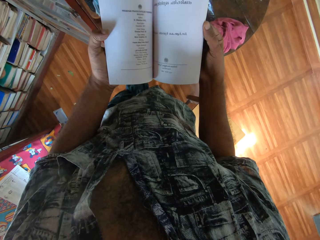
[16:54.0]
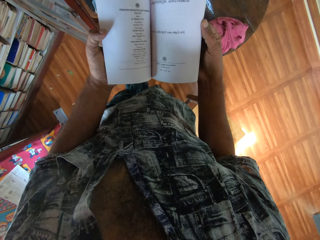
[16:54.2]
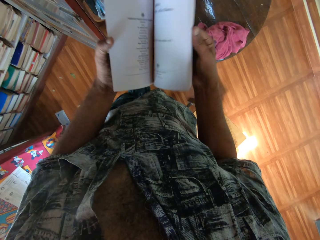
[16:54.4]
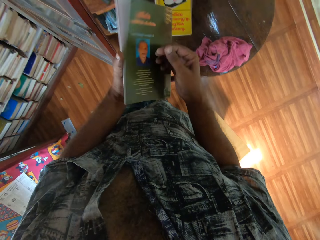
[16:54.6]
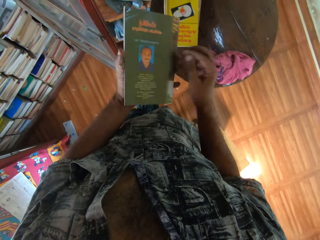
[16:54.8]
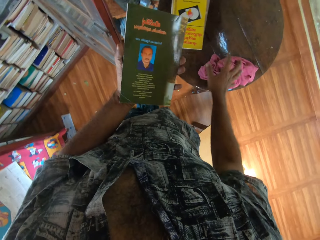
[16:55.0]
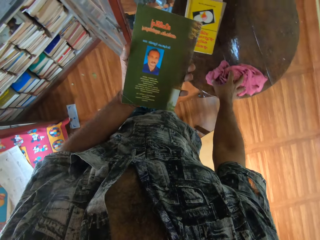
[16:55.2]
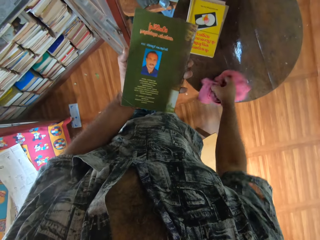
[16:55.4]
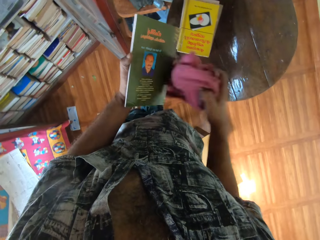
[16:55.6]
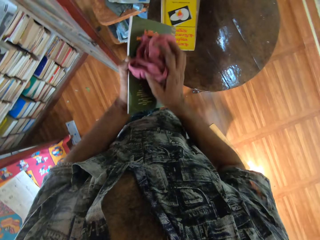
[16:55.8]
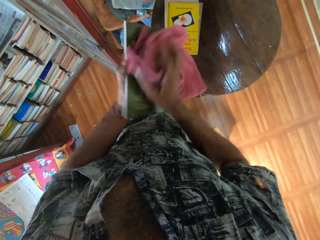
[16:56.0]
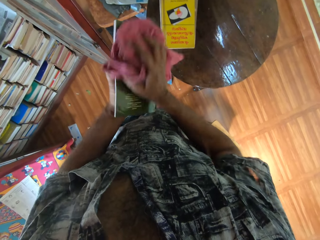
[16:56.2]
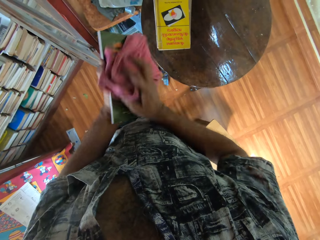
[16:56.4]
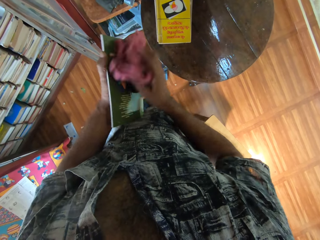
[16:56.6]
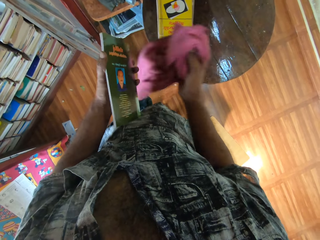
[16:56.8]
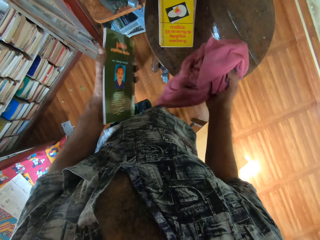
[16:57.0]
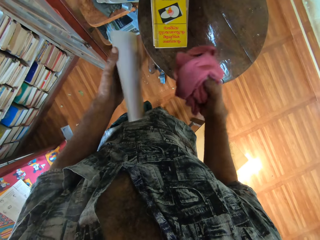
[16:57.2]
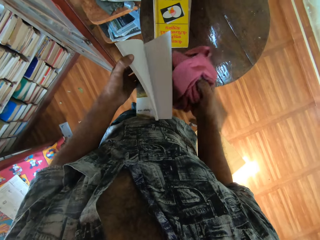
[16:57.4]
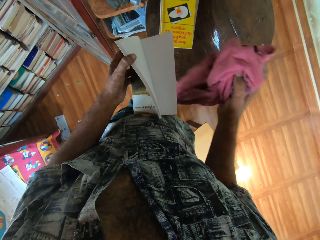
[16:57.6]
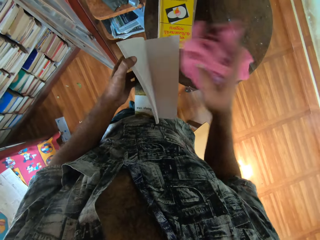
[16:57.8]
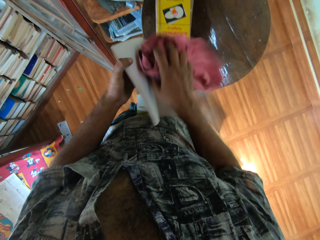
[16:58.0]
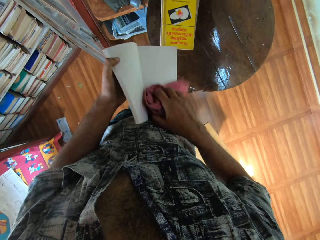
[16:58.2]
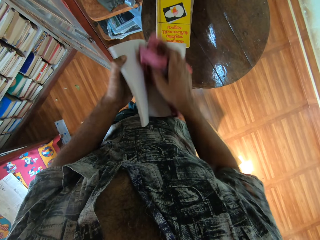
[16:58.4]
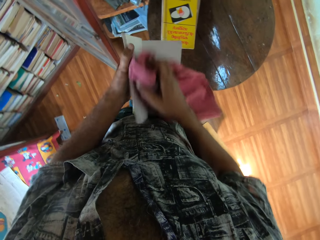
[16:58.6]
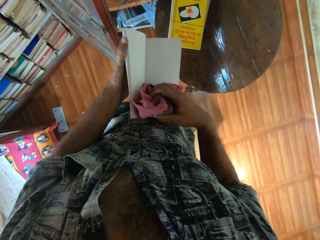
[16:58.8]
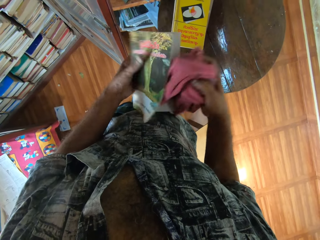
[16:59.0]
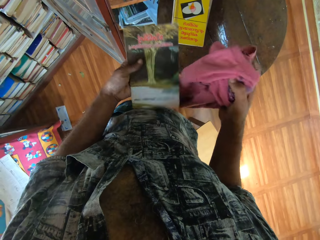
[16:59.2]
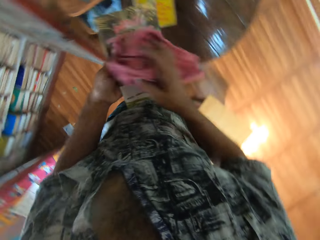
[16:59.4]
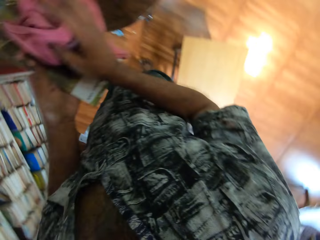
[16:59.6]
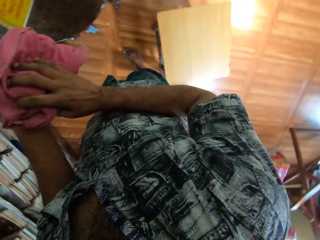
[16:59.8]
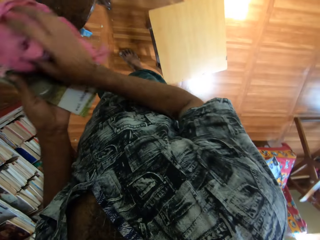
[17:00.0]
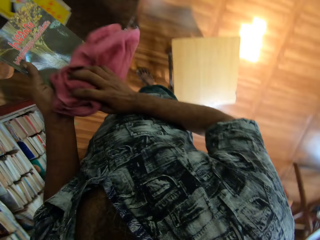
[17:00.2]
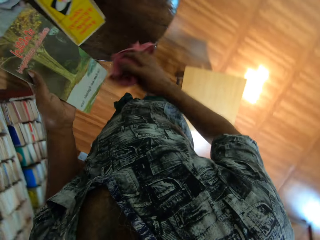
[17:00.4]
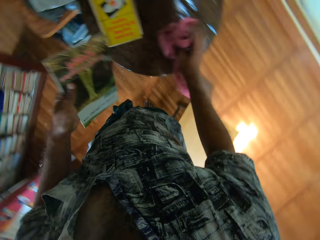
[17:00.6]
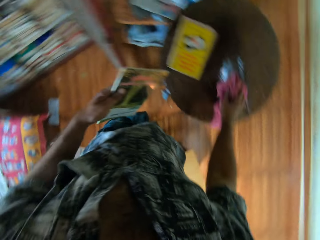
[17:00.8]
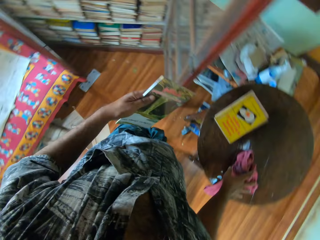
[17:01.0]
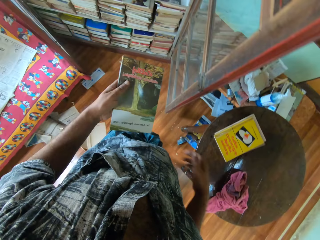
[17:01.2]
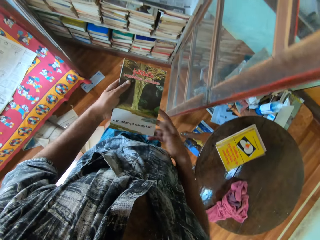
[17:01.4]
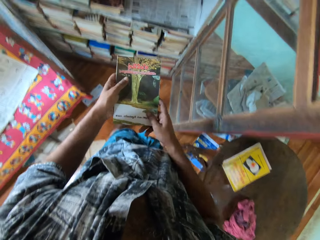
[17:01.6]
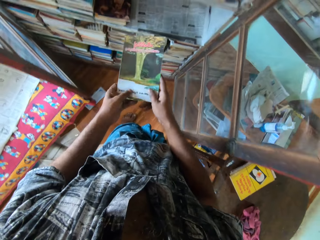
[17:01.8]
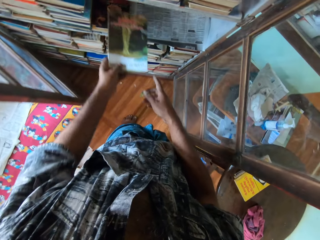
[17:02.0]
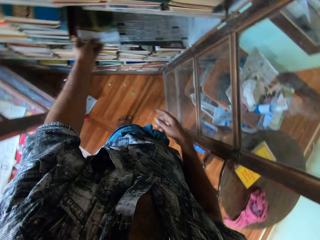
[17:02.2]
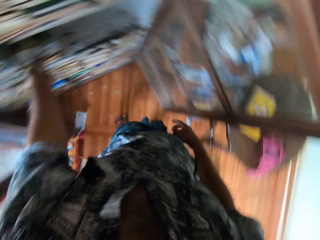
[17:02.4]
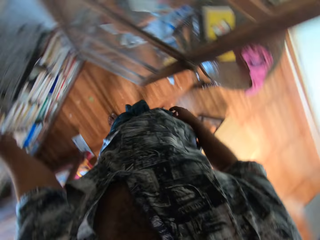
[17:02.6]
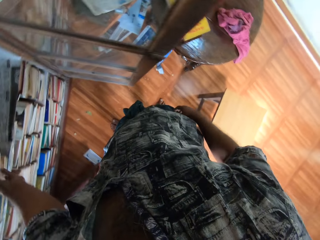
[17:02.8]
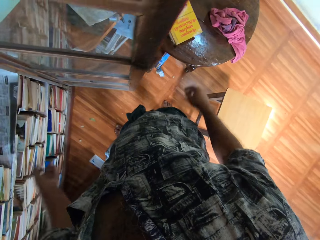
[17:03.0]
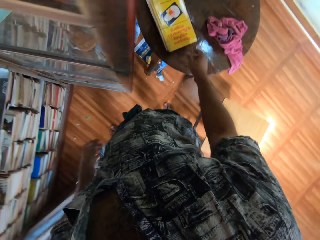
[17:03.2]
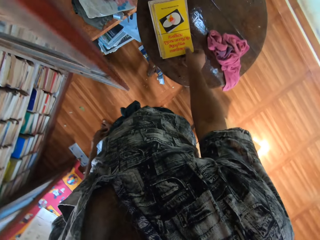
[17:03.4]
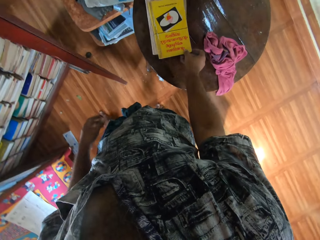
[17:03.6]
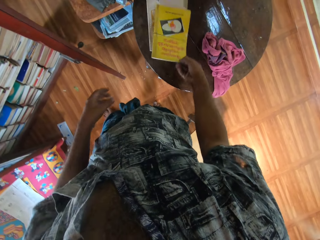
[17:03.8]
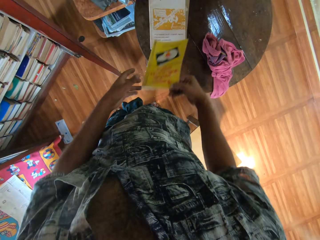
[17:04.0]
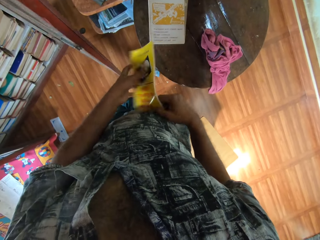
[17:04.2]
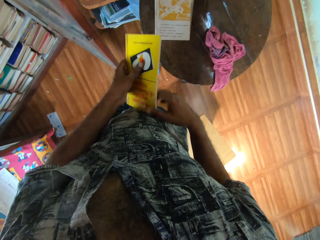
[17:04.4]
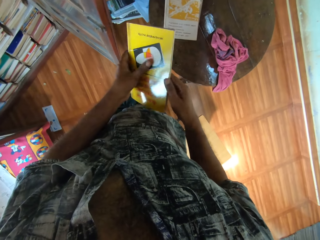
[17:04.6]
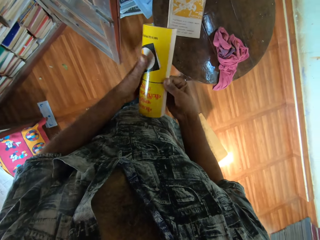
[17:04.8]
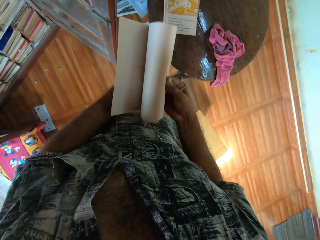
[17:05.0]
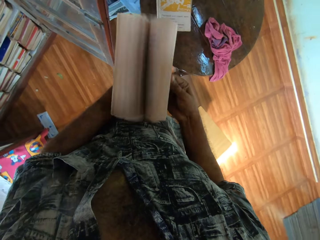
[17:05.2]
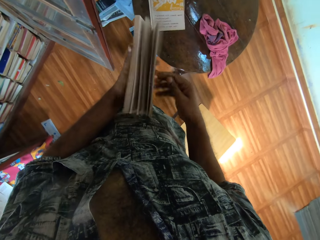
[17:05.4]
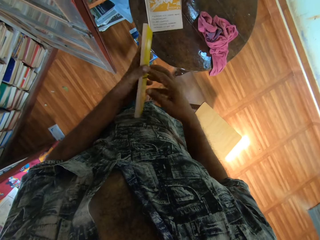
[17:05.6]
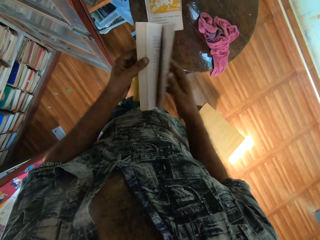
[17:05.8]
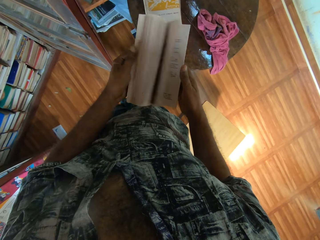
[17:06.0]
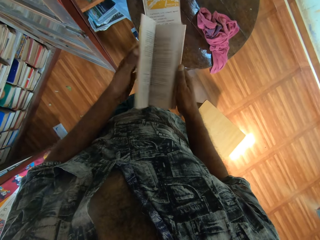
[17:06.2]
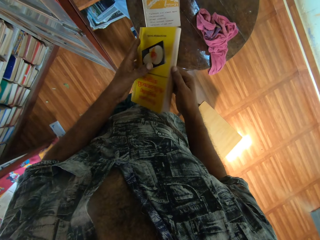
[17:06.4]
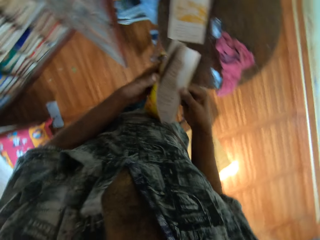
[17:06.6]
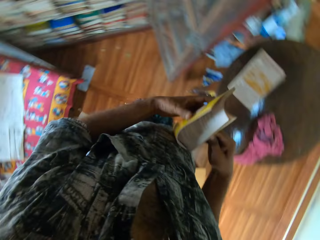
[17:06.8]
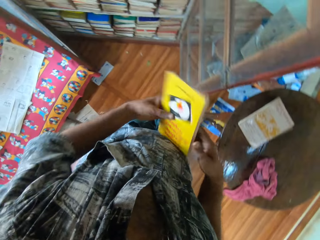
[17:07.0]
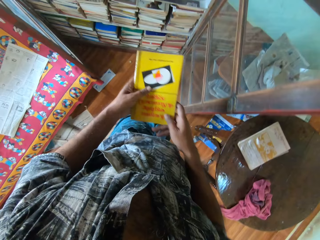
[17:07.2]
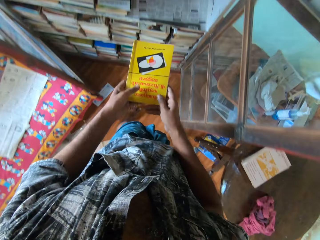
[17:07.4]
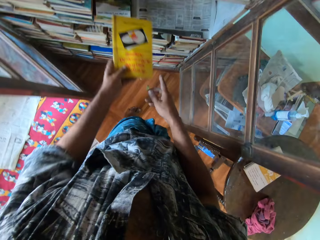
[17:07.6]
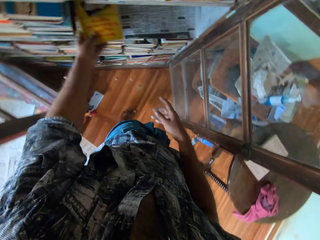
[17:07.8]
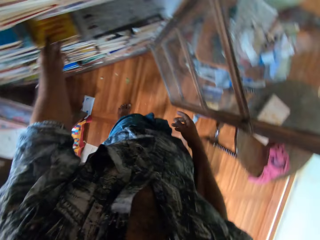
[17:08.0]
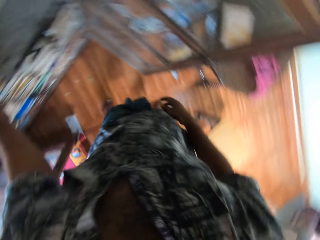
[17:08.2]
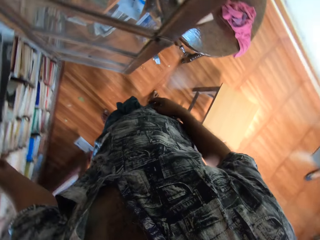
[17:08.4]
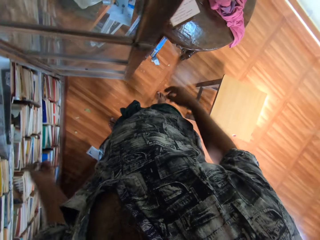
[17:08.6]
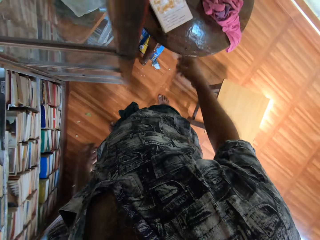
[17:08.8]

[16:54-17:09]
The camera wearer closes the book. They pick up a hand towel or cloth. They lift the cloth. They wipe the book with the cloth. They move the cloth. They wipe the book with the cloth. They move the cloth. They put the hand towel on a round table. They move the book. They place the book on the shelf. They pull back the left hand. They pick up a book. They lift the book and peruse the book. They open the book. They move the book. They place the book on the shelf. They pull back the left hand.

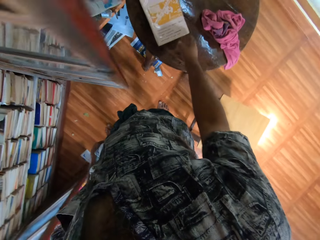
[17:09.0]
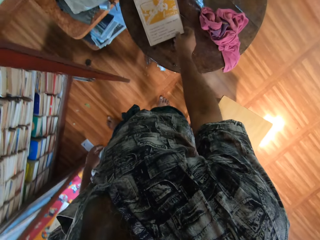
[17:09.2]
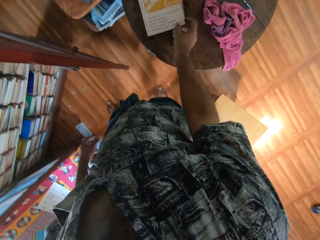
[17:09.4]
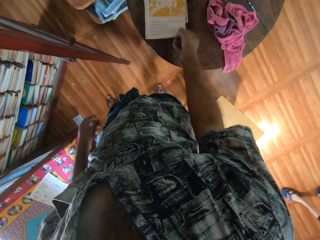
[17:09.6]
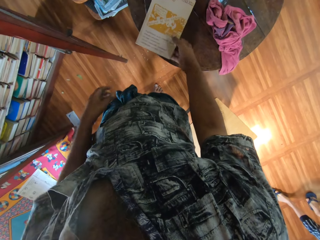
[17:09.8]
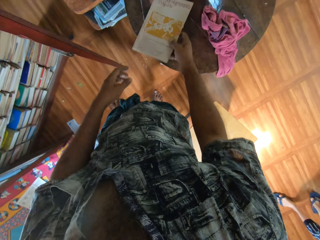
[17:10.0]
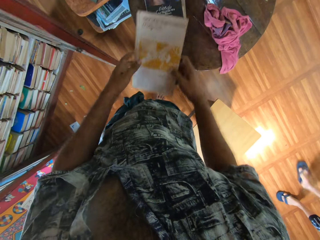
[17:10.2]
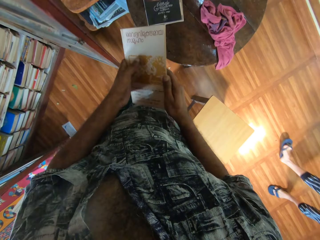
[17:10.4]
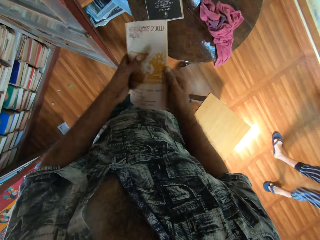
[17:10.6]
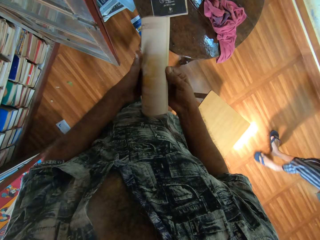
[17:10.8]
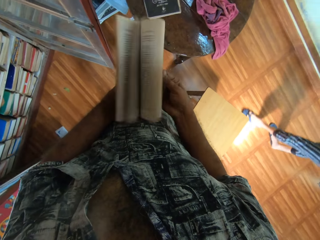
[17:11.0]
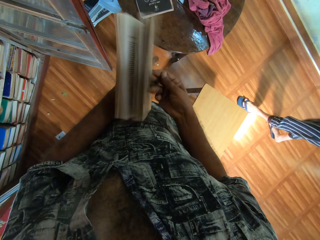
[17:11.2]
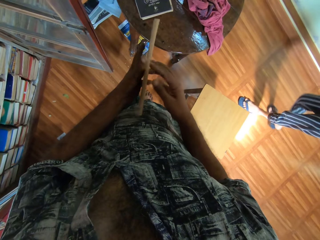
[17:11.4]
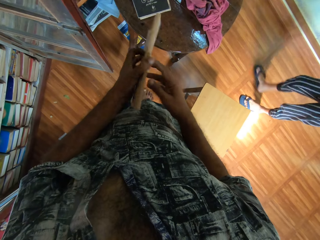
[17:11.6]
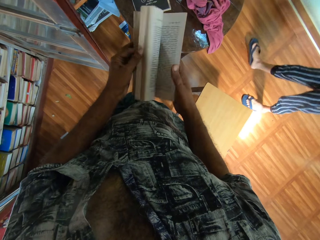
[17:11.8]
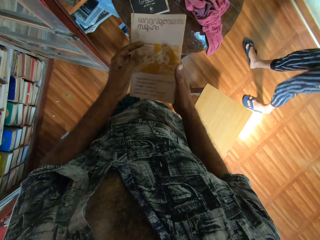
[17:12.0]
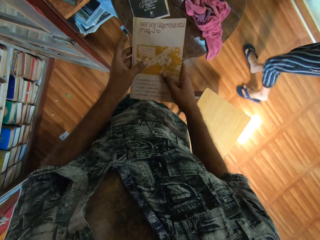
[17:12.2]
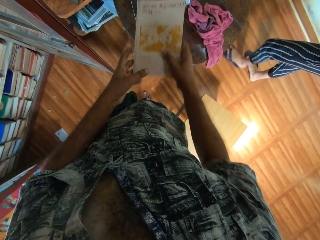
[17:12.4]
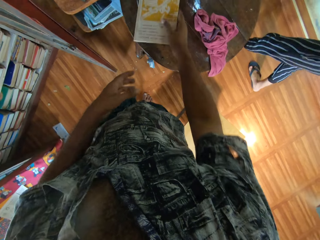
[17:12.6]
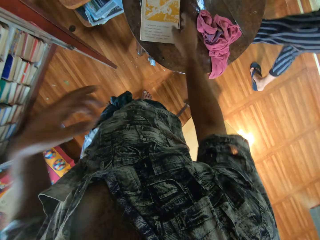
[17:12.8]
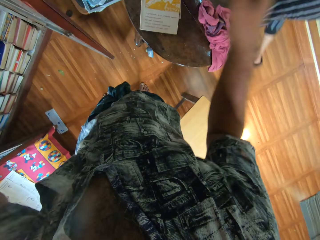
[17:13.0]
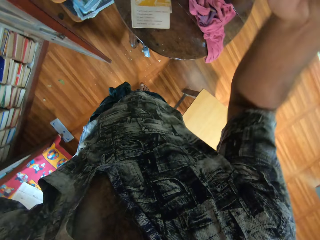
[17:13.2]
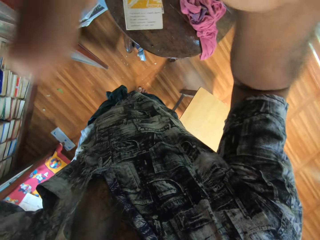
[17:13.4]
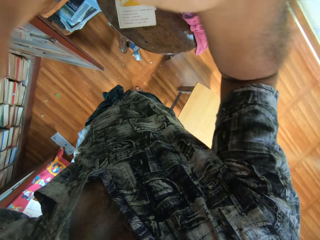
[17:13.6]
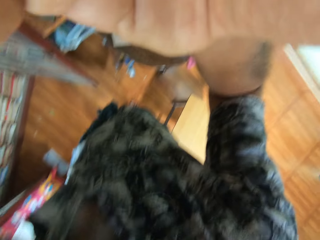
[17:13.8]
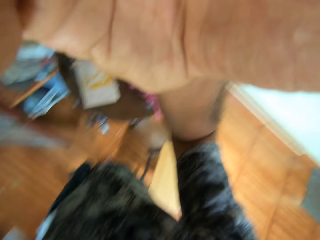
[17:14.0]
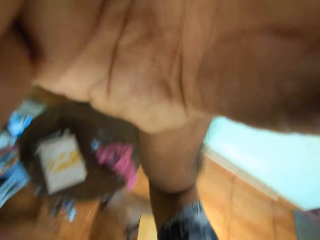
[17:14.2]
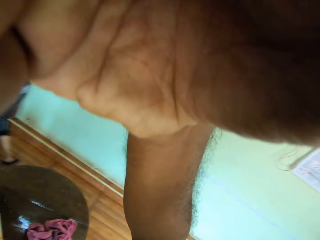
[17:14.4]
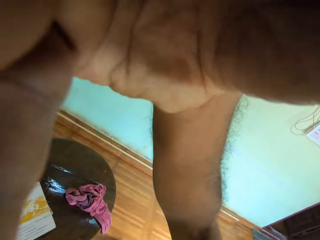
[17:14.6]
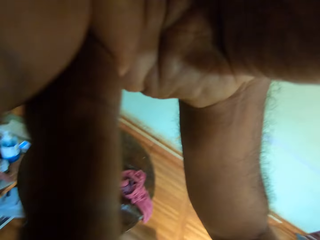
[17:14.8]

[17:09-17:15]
The camera wearer picks up a book. They lift the book and peruse the book. They open the book. They place the book on the shelf or a table. They lift both hands. They adjust the camera.
